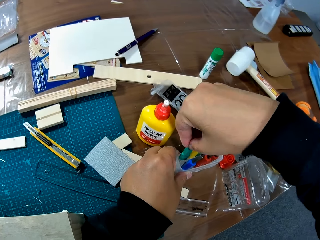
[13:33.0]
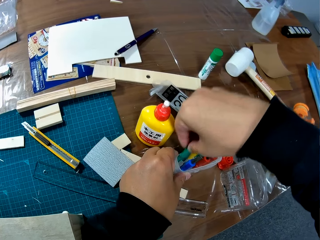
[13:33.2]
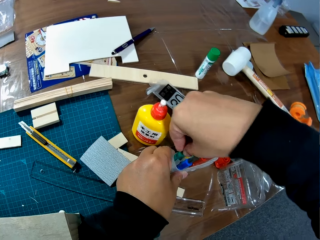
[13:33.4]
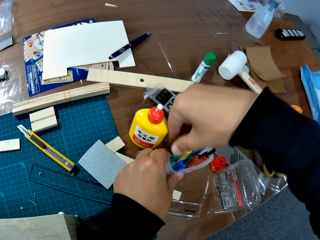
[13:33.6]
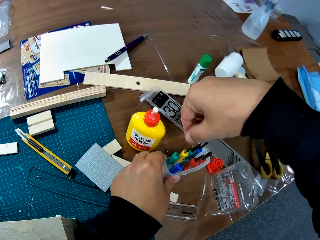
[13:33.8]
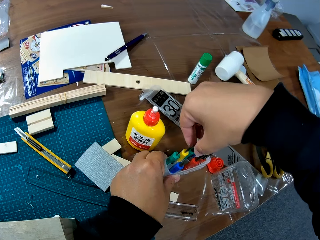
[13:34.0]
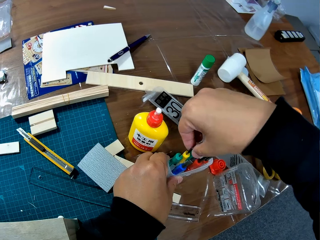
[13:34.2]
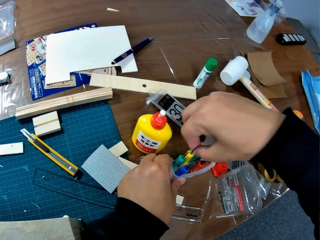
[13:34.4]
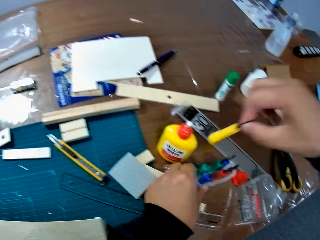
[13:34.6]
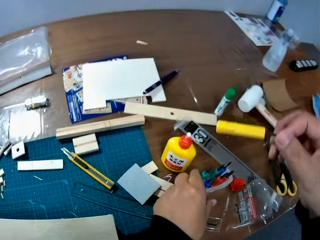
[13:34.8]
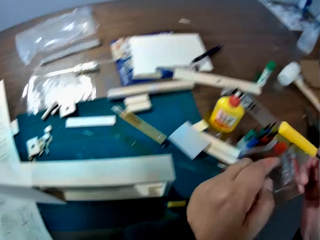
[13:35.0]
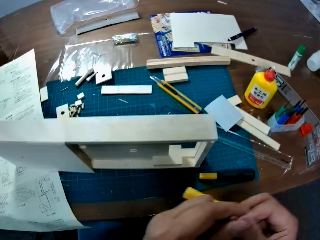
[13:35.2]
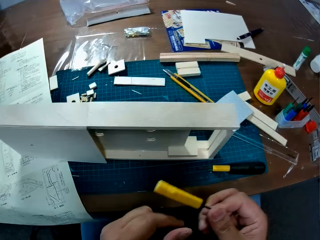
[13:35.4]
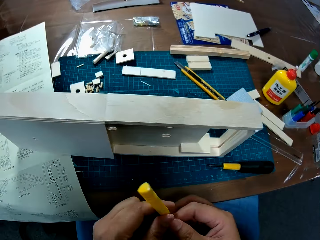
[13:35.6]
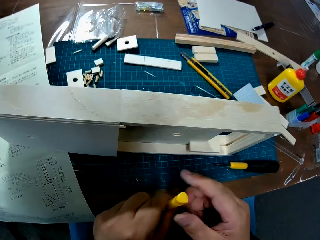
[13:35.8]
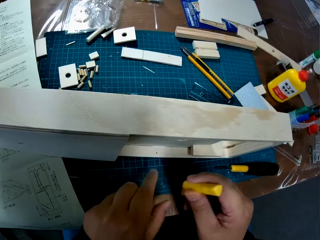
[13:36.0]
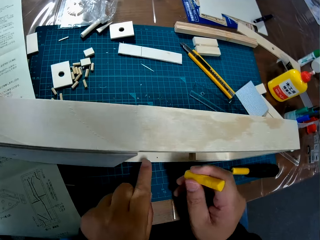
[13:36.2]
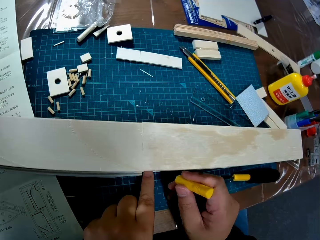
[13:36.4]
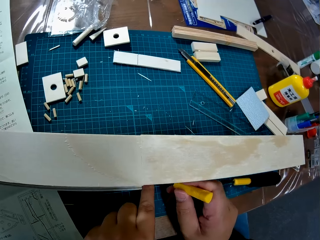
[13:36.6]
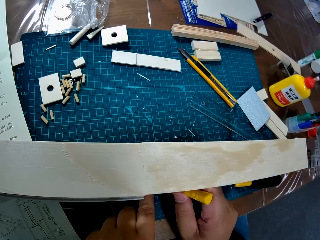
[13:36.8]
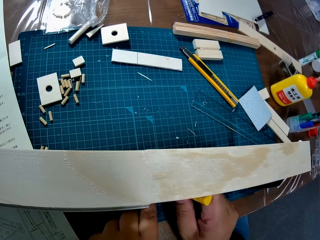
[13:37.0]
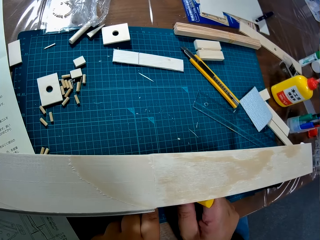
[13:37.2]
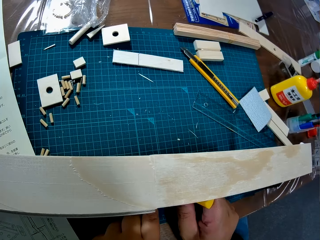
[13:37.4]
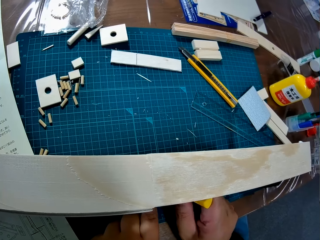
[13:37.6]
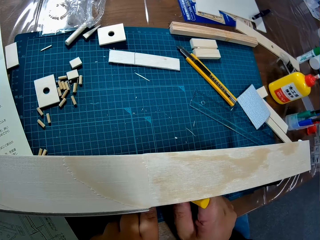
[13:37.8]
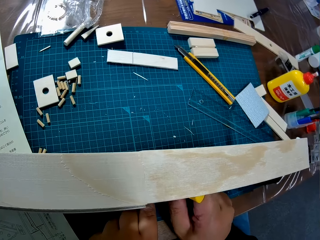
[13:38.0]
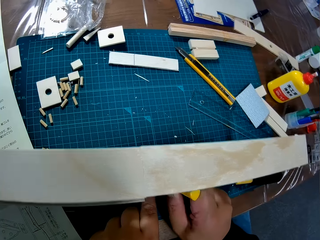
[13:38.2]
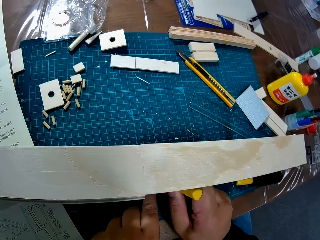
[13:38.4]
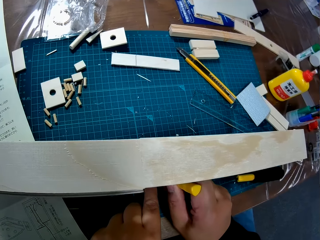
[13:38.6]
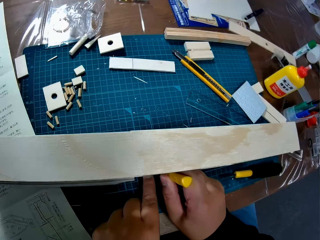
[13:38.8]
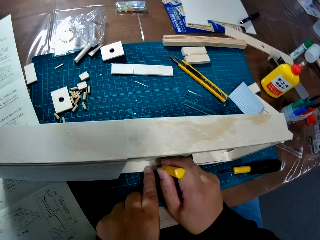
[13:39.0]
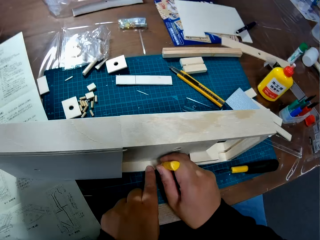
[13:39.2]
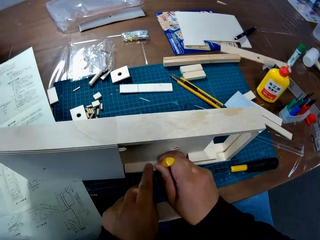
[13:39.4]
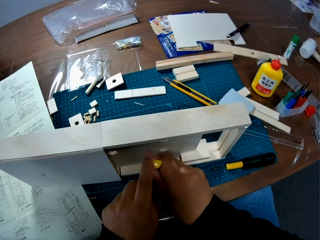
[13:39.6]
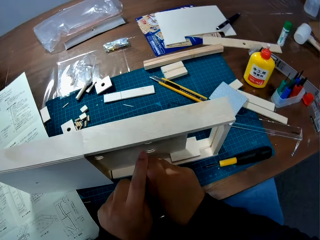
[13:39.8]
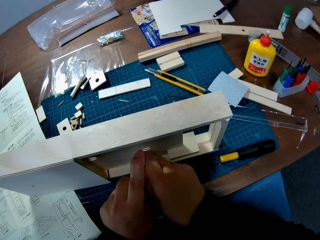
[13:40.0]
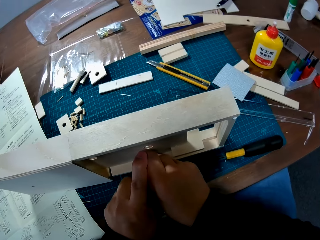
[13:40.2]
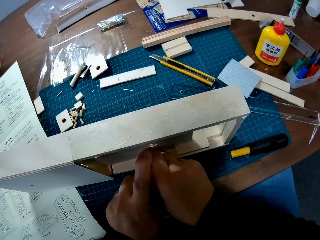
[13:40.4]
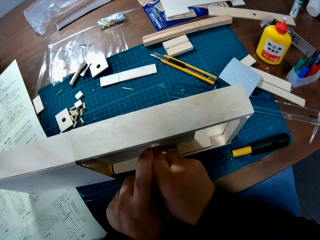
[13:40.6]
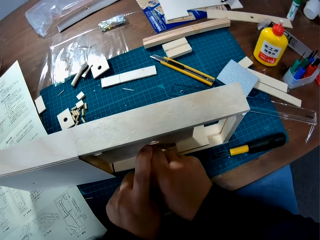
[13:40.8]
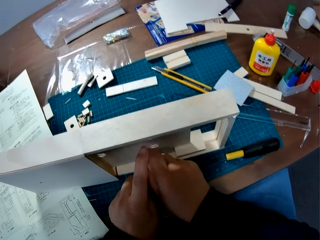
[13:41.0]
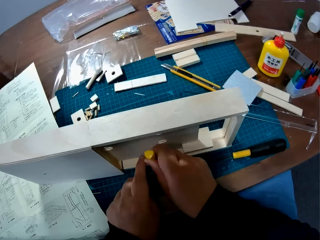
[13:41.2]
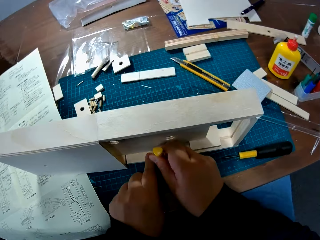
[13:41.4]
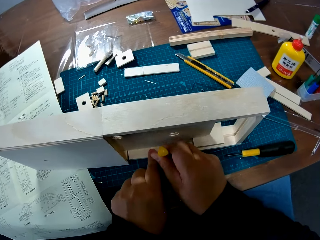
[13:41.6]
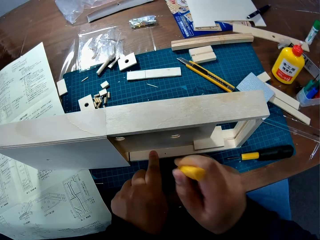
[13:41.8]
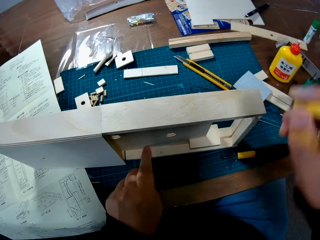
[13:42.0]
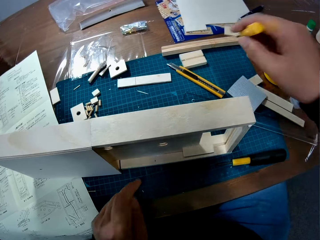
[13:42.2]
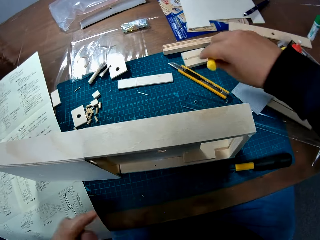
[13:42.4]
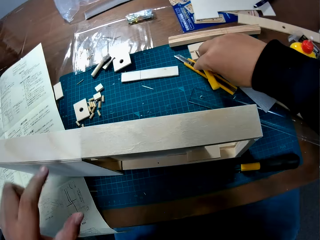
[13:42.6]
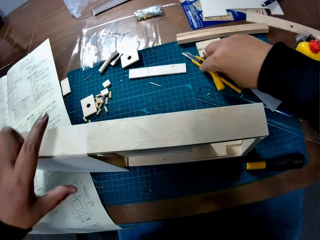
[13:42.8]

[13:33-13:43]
The camera wearer picks up another screwdriver, a yellow screwdriver, from the tool kit. They put the screwdriver into a hole on the box. They fix the pinball with the screwdriver. They press the screwdriver.

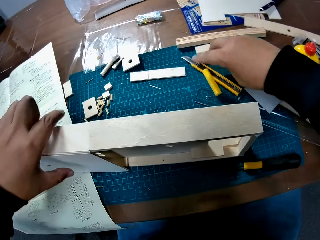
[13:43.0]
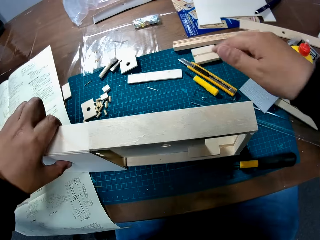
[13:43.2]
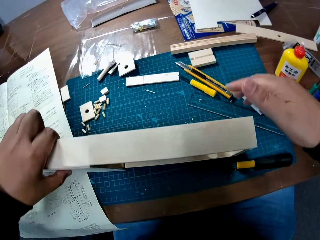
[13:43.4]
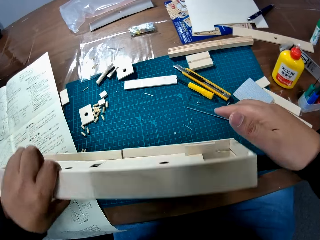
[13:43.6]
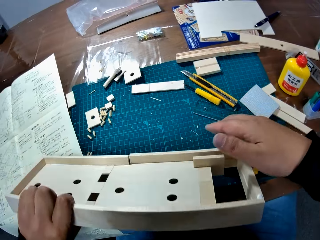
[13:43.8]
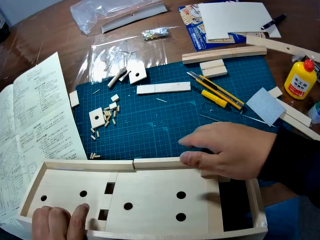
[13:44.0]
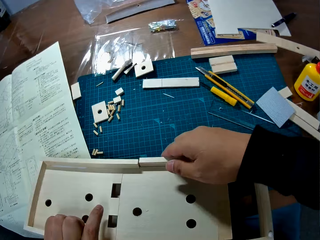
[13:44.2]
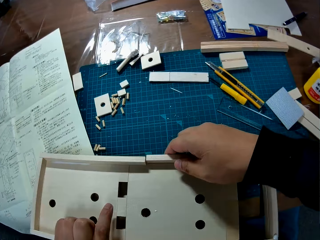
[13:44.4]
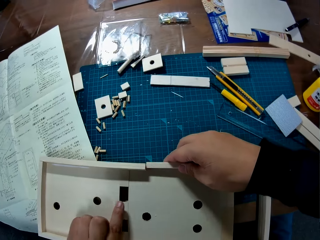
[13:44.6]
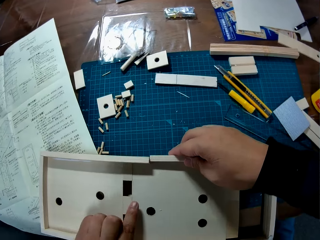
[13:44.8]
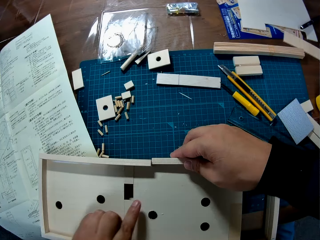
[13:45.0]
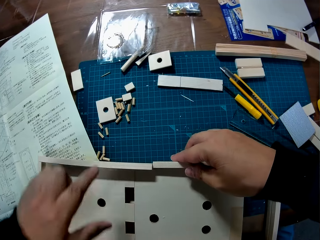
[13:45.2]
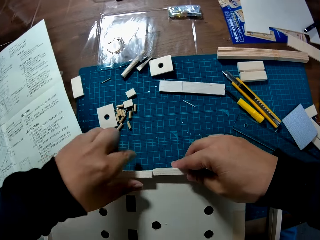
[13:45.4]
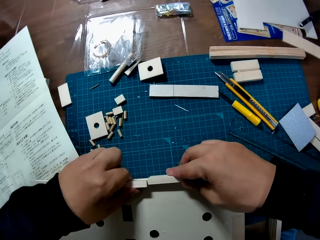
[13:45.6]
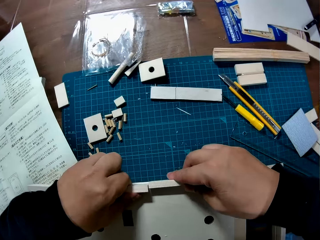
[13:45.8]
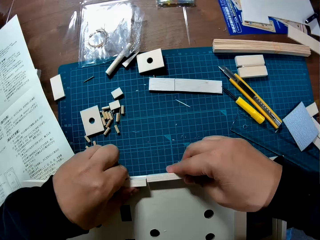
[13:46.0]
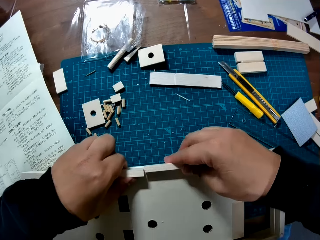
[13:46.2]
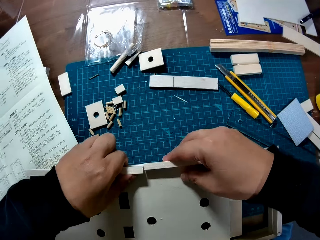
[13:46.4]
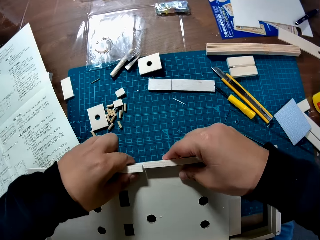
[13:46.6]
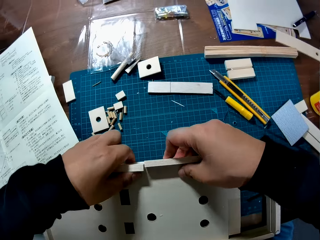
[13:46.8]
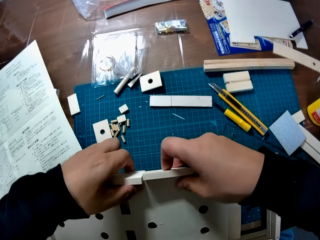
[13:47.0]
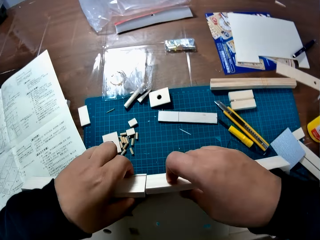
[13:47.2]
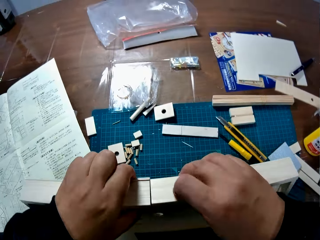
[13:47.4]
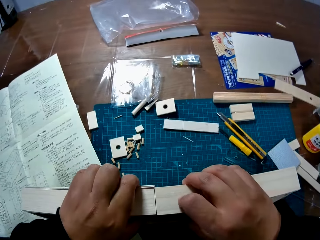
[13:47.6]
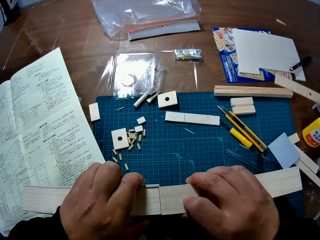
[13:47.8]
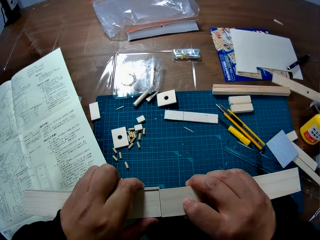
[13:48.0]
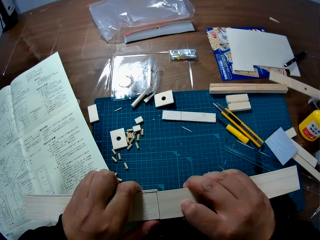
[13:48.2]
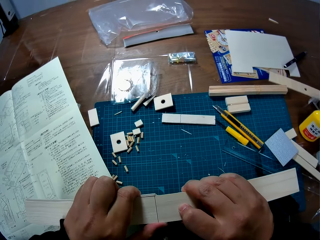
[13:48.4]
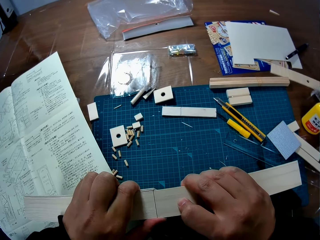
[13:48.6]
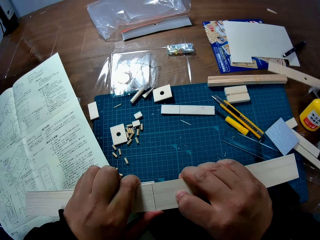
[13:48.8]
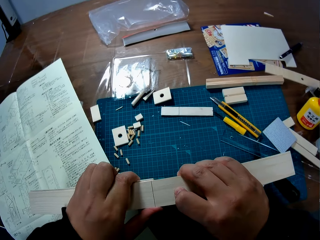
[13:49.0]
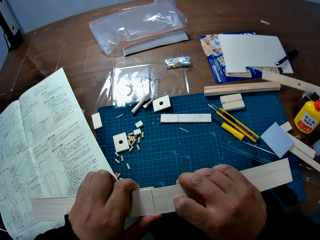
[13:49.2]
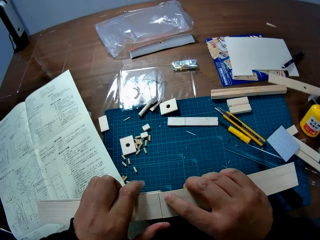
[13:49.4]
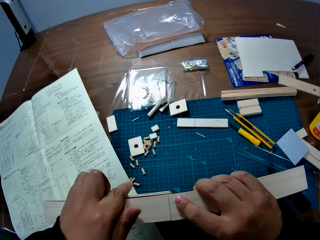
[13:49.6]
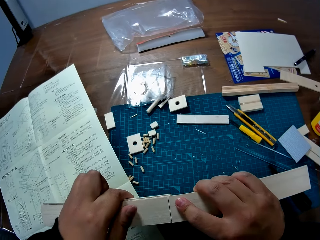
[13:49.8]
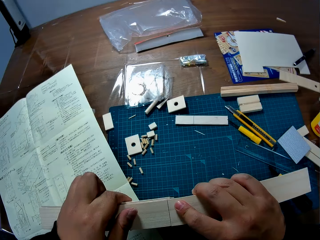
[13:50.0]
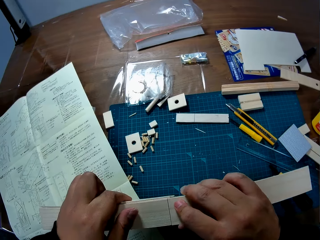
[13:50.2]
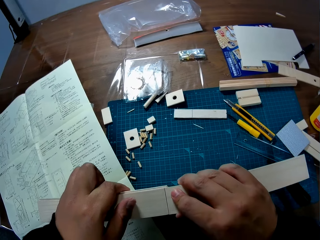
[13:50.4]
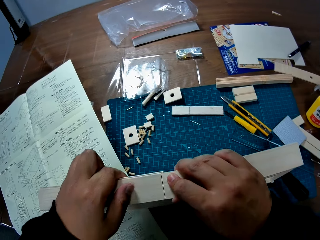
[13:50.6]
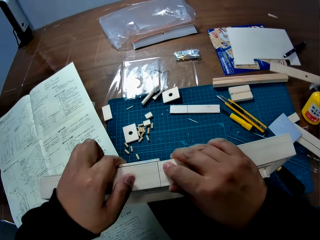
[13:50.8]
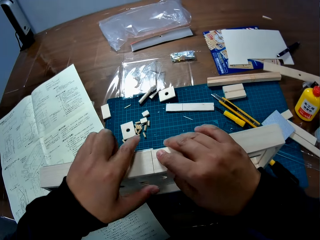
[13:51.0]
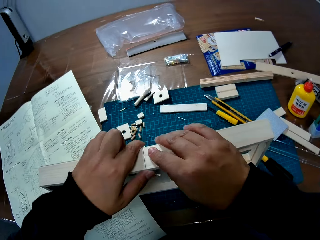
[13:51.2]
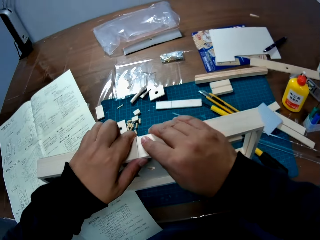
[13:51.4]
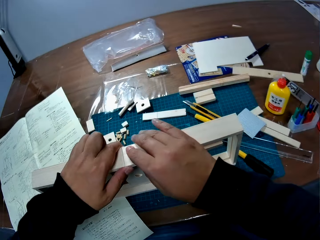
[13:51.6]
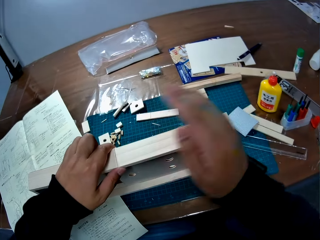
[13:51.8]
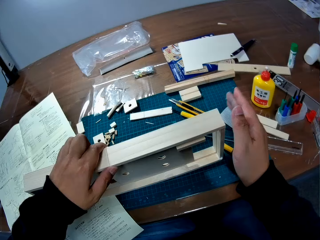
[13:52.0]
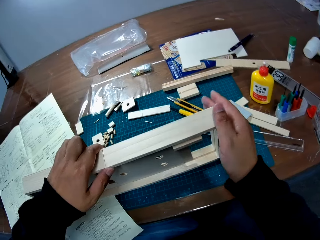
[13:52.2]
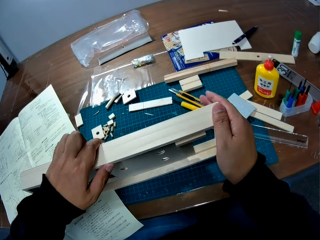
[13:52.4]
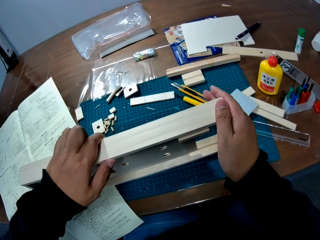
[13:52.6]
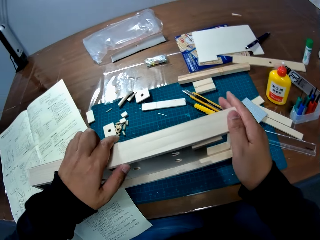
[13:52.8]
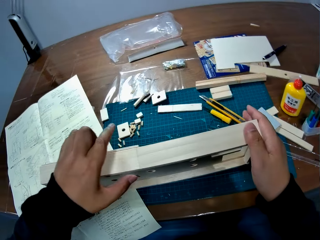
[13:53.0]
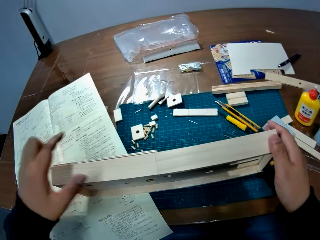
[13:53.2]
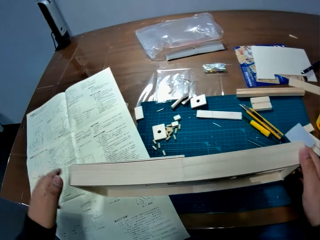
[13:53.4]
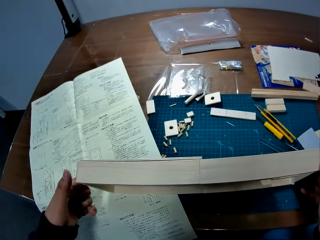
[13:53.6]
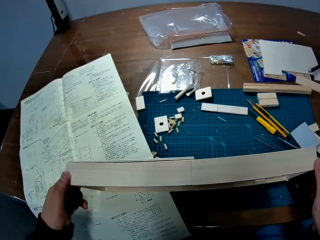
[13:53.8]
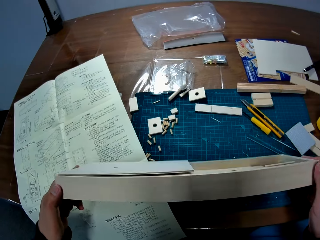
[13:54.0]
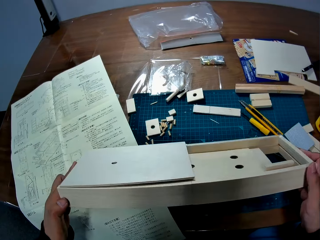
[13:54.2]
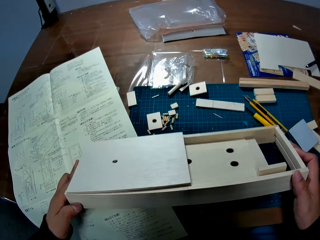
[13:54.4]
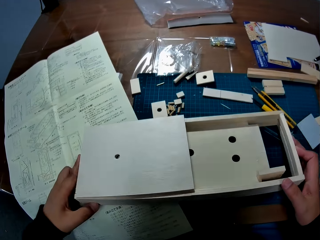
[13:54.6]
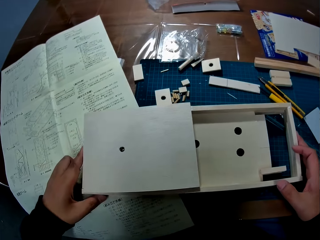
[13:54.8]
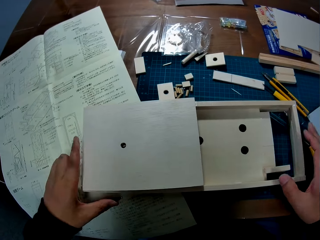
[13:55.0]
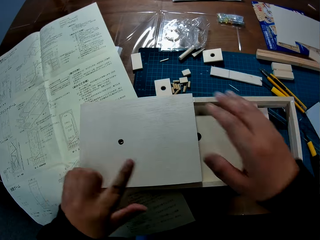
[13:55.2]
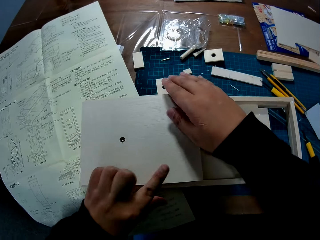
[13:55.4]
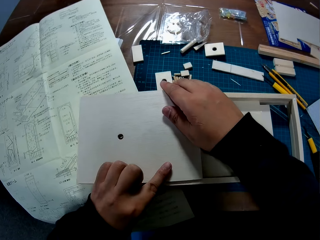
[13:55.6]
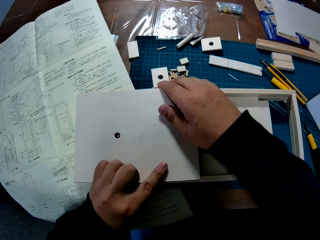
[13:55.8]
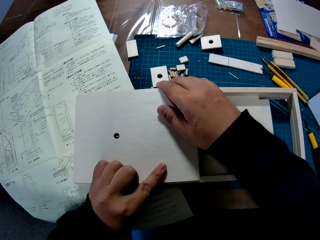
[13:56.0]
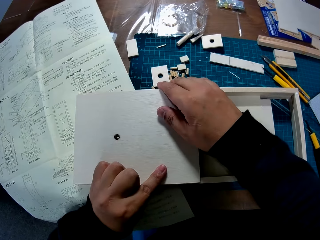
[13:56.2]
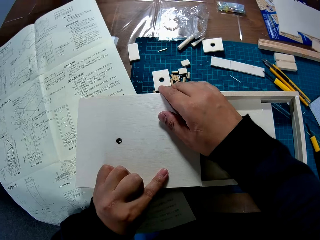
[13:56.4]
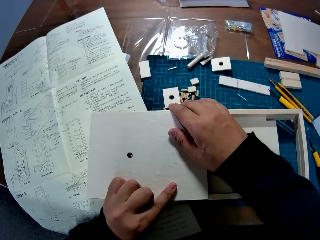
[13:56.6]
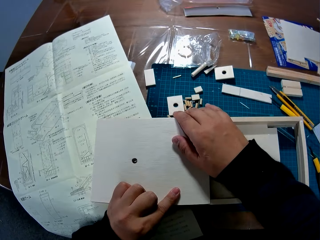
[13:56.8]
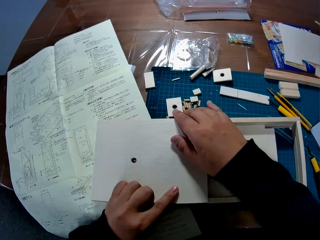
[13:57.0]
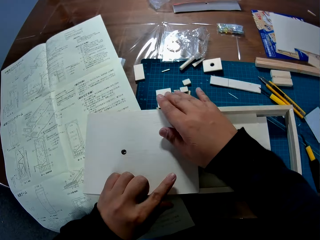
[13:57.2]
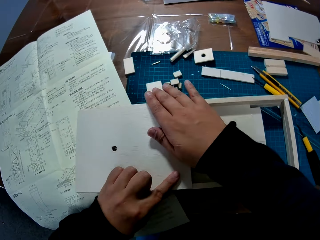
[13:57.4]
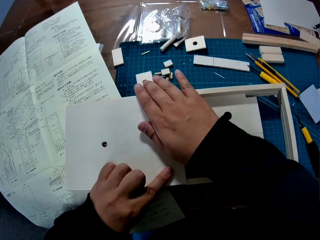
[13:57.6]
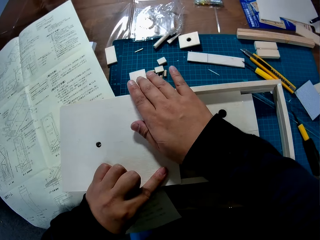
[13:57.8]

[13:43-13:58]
The camera wearer drops the screwdriver on the table. They fix some parts of the box. They try to join the wooden craft. They put the wooden craft by the side. They try to join the wooden craft. They put the wooden material flat on the table. They hold both sides of the wooden craft.
